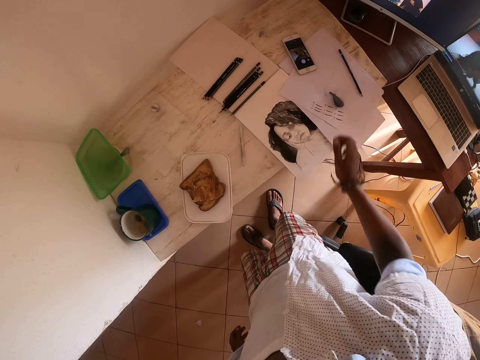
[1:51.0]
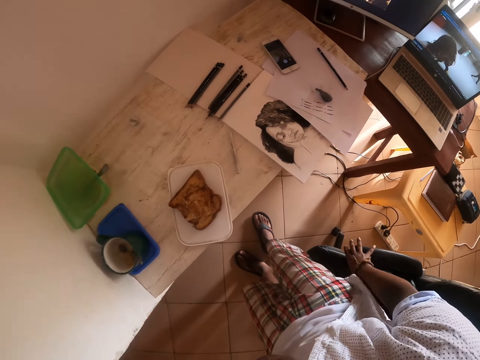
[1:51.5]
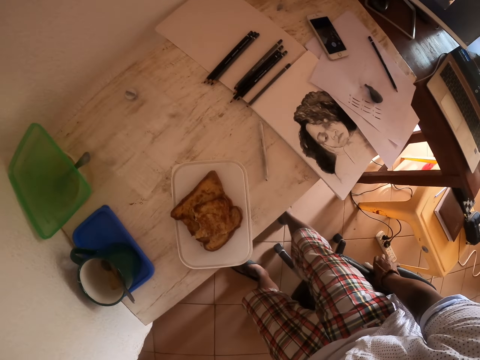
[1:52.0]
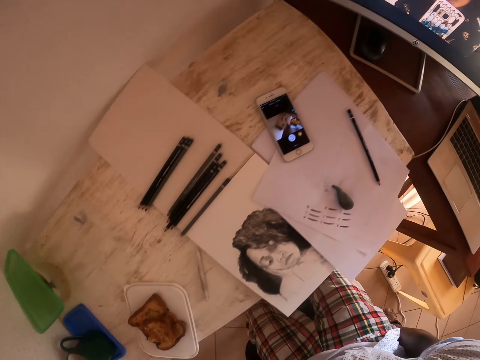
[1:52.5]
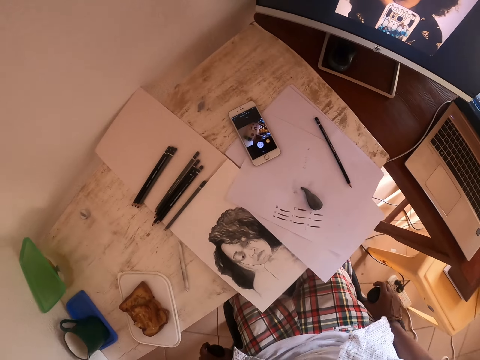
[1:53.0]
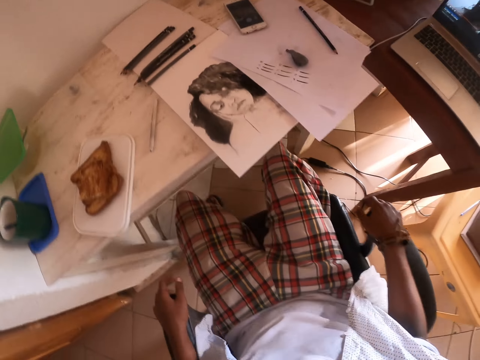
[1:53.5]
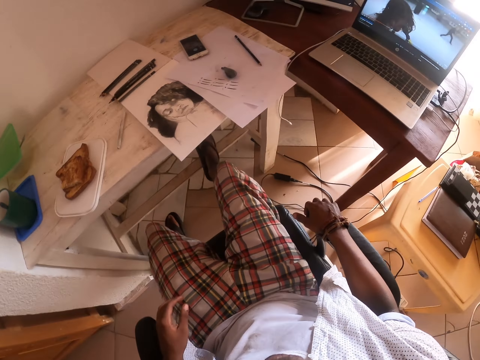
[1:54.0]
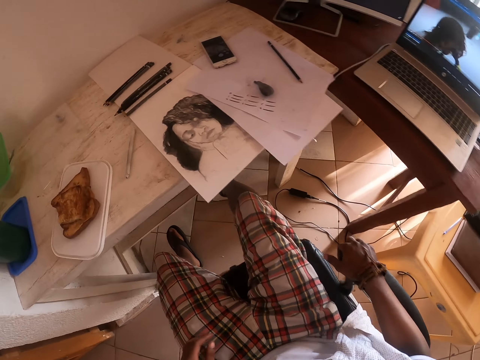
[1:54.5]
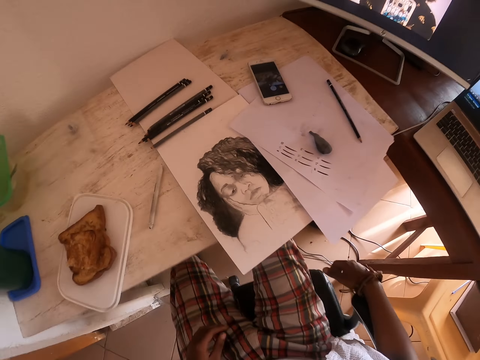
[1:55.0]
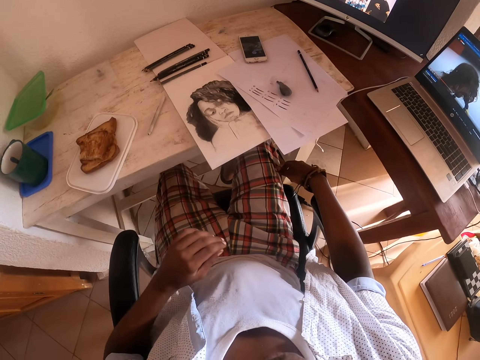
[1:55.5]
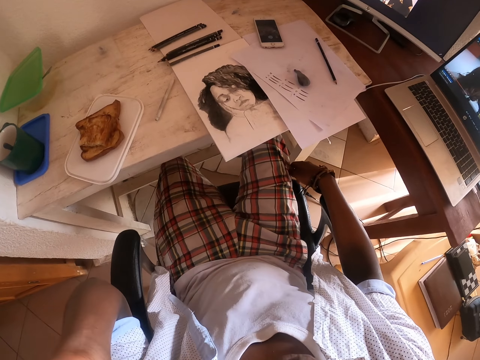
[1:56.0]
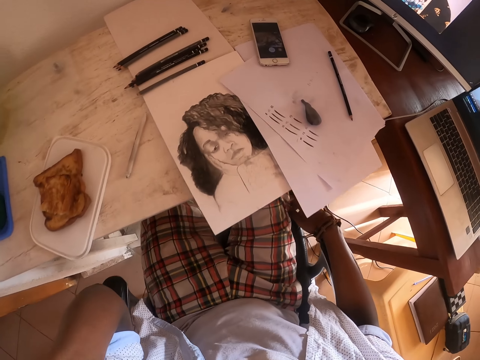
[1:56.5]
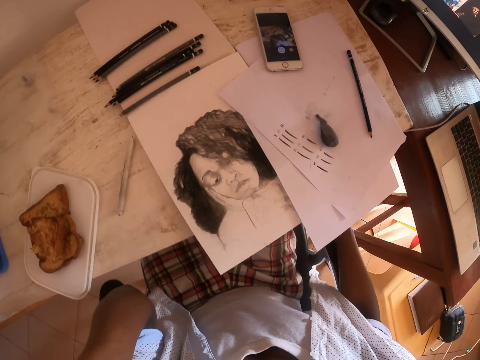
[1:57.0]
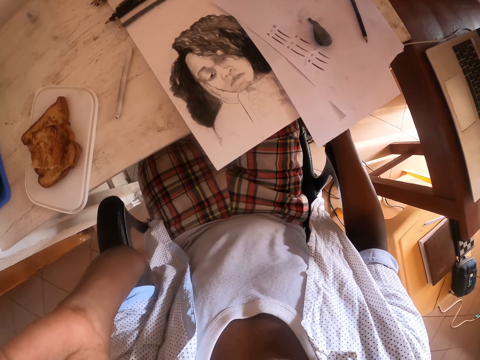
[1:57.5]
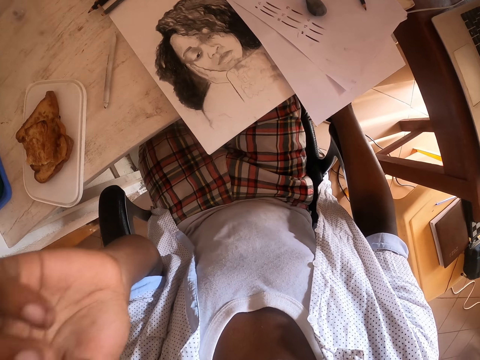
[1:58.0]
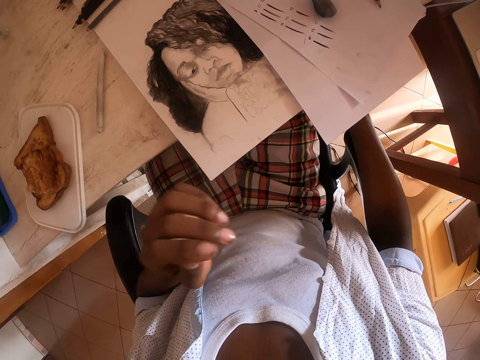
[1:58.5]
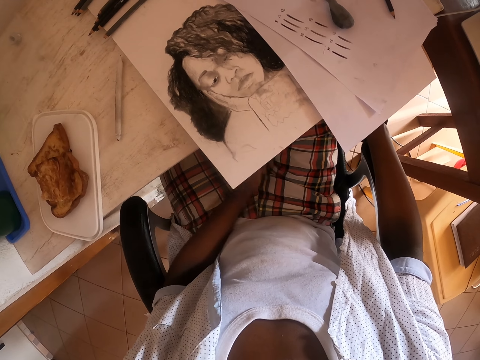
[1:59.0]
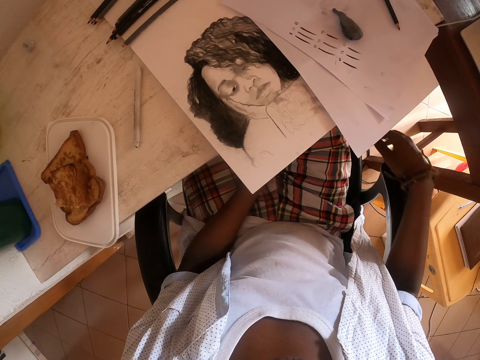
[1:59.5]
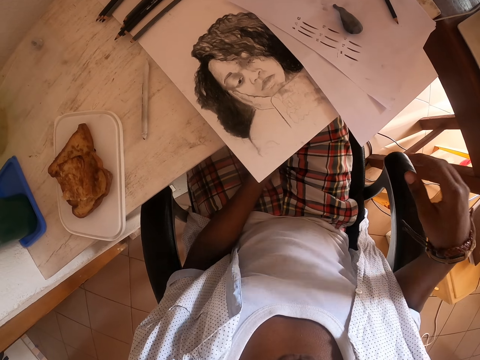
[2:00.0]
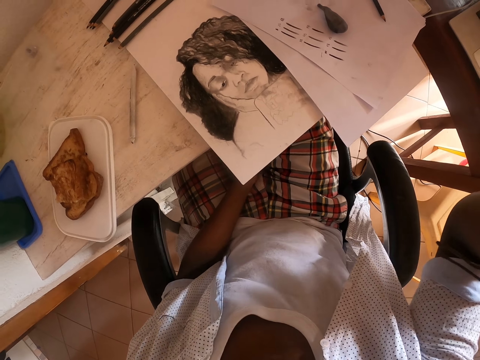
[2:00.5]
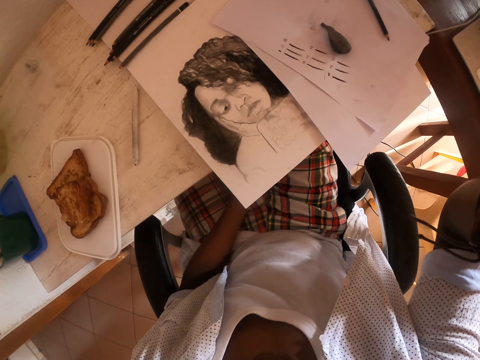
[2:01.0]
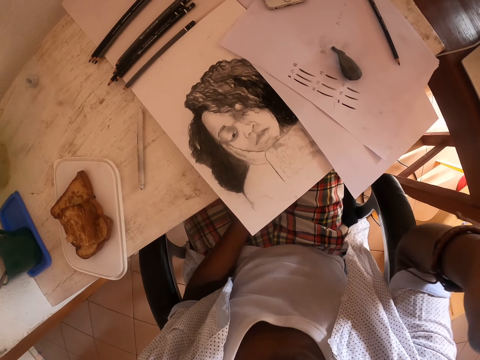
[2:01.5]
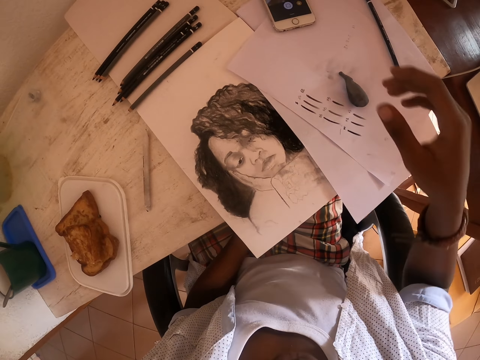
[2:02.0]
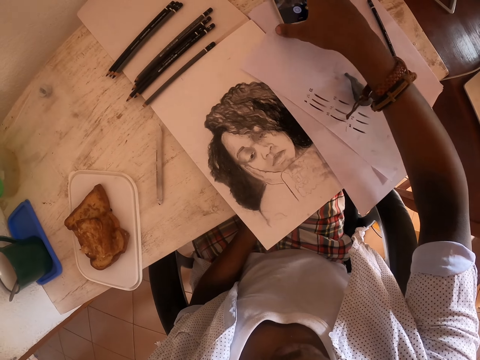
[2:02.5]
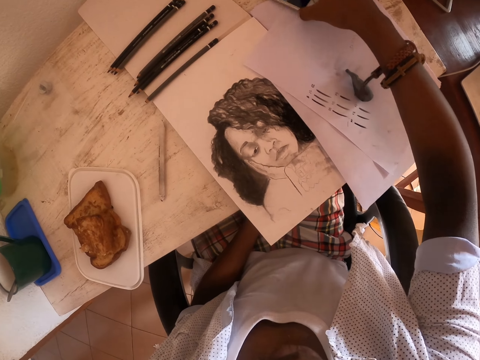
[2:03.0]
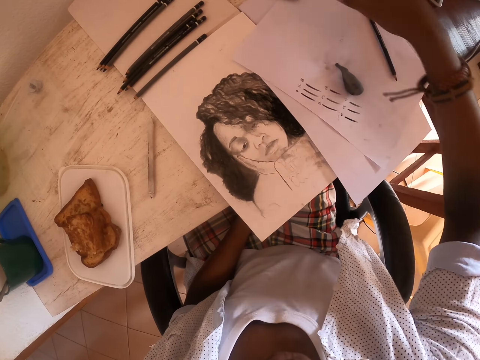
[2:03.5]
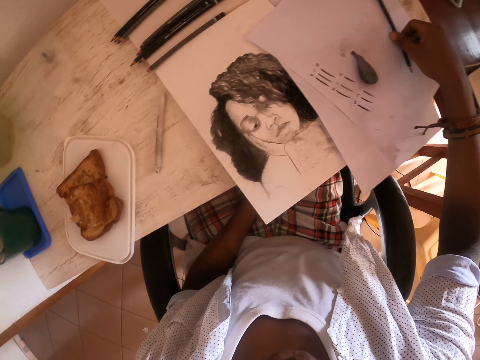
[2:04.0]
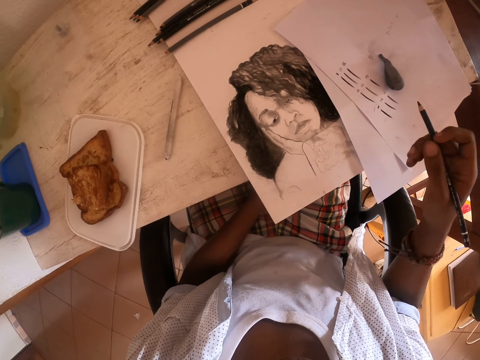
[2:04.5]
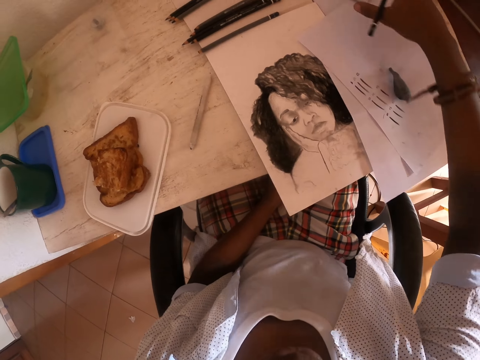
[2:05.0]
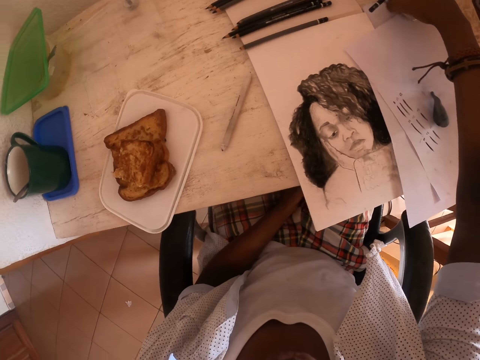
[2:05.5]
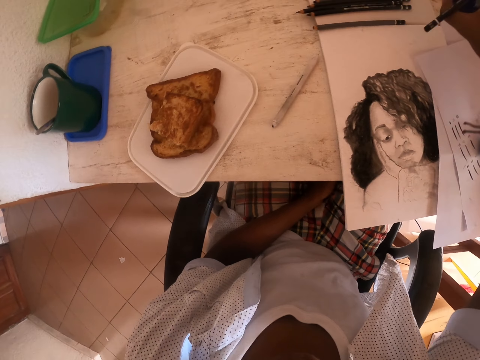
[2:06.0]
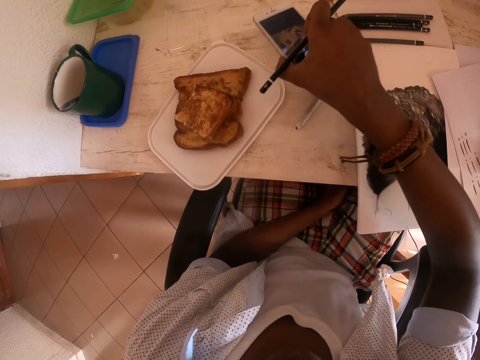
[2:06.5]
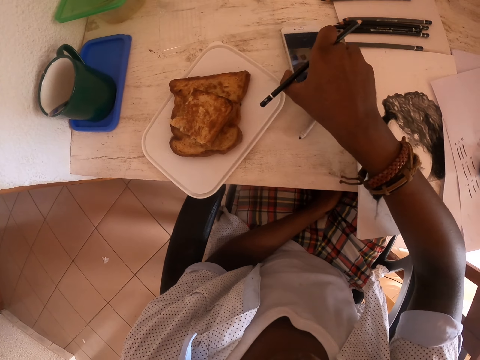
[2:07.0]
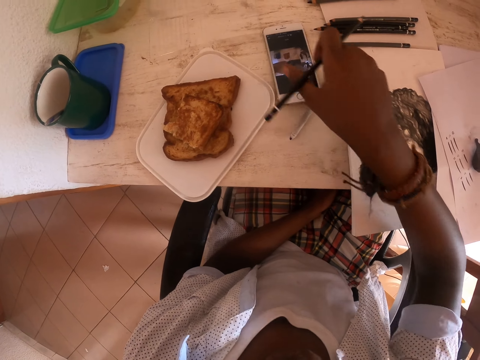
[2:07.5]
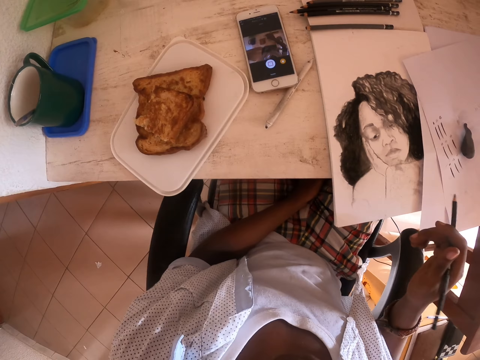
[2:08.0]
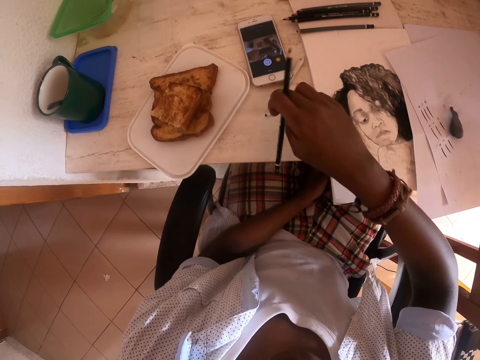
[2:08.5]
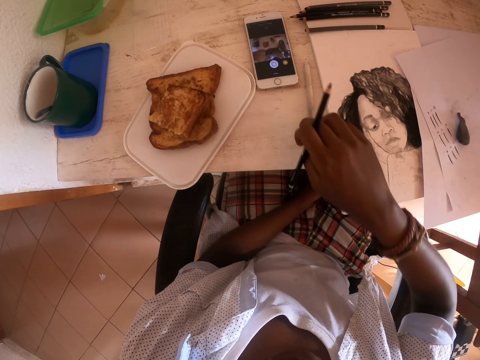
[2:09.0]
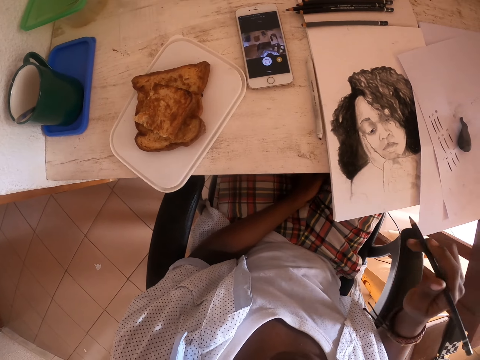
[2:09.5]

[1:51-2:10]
The camera wearer puts a phone down. They sit on a chair. They put a hand on the head. They move the phone from the counter. They take the pencil. They move the phone on the counter.

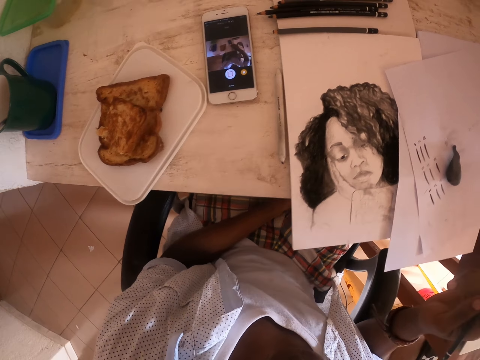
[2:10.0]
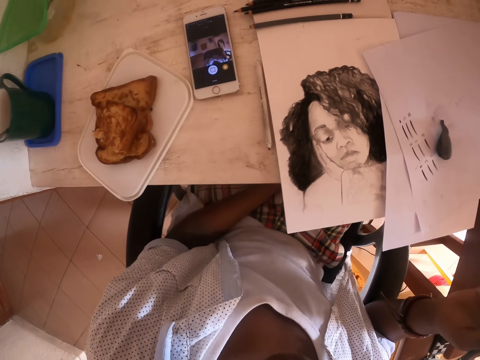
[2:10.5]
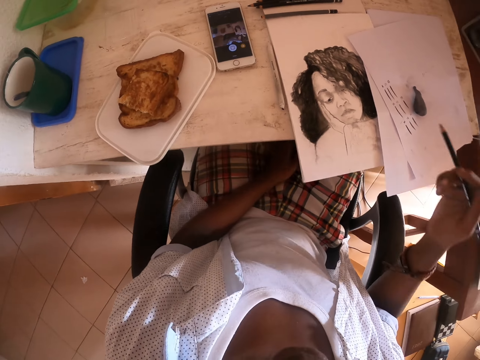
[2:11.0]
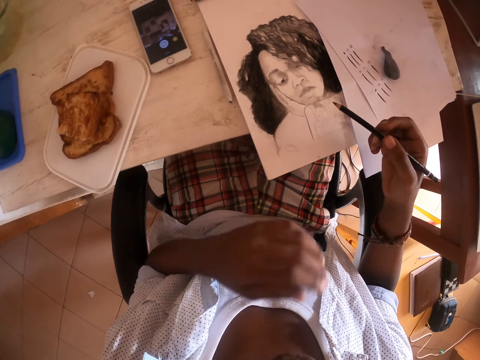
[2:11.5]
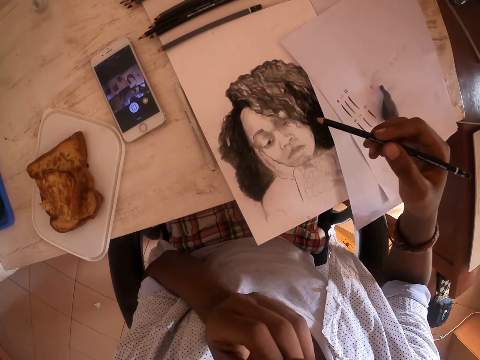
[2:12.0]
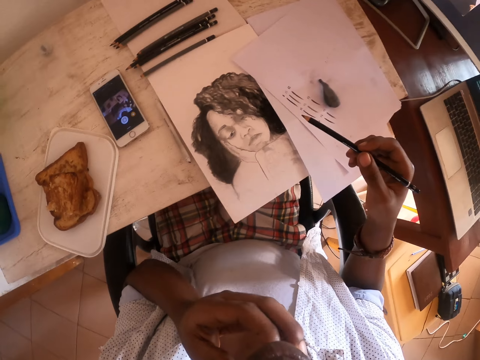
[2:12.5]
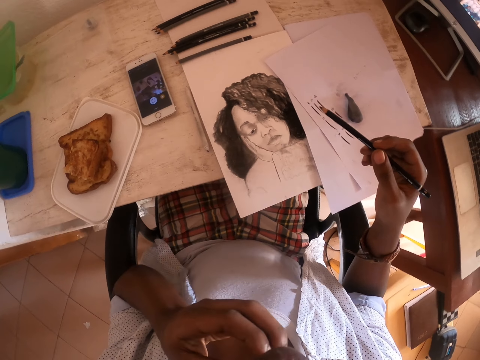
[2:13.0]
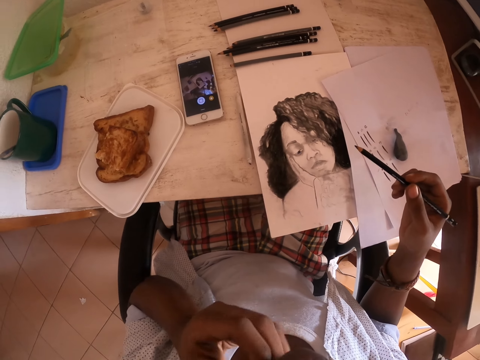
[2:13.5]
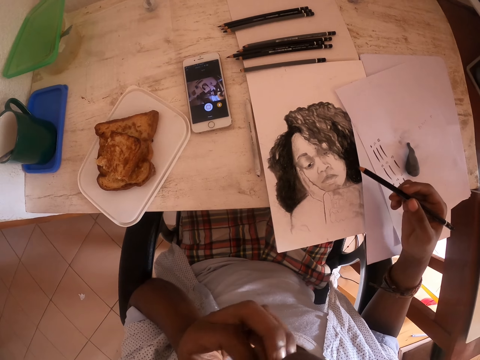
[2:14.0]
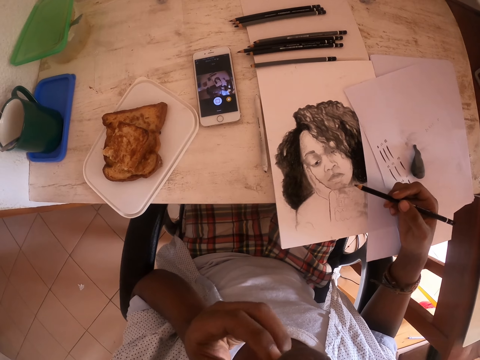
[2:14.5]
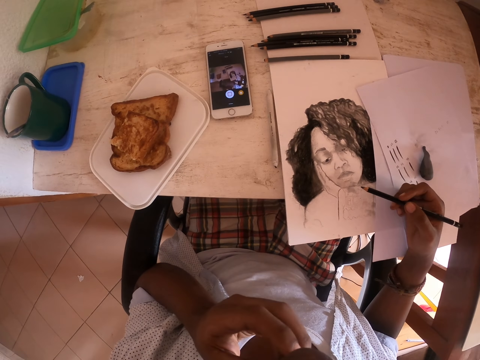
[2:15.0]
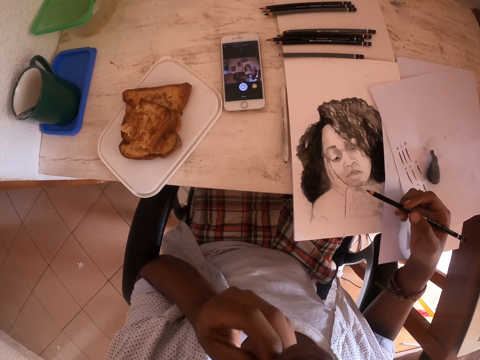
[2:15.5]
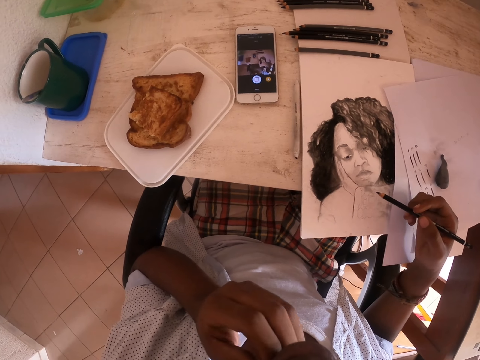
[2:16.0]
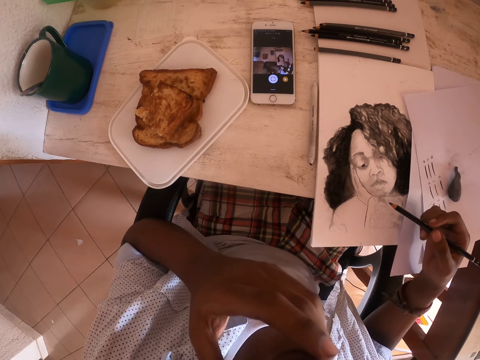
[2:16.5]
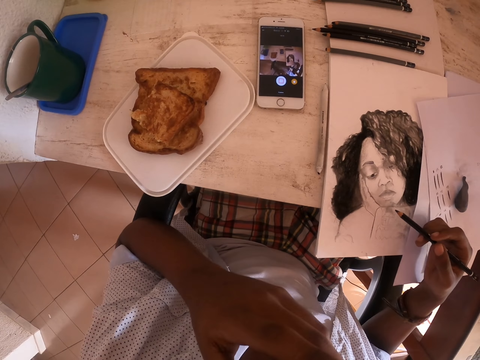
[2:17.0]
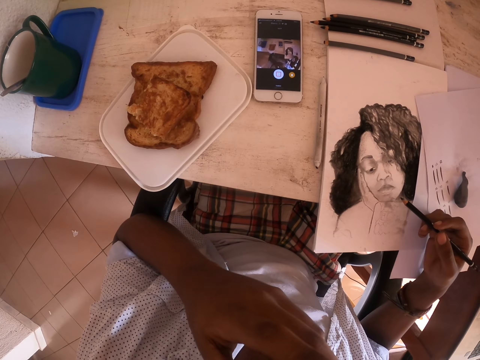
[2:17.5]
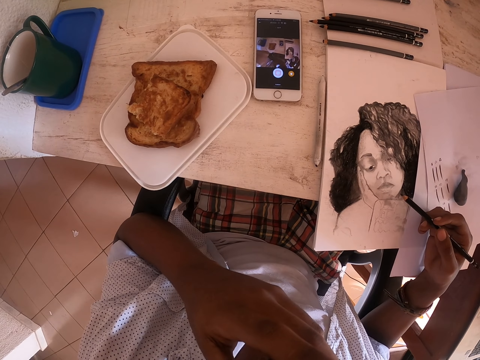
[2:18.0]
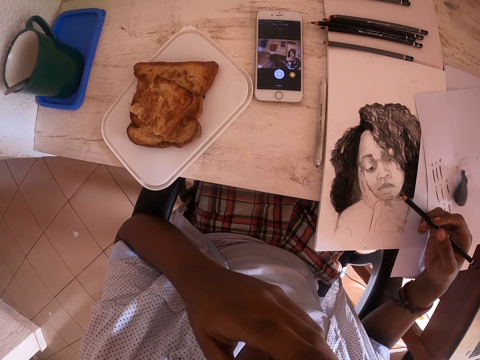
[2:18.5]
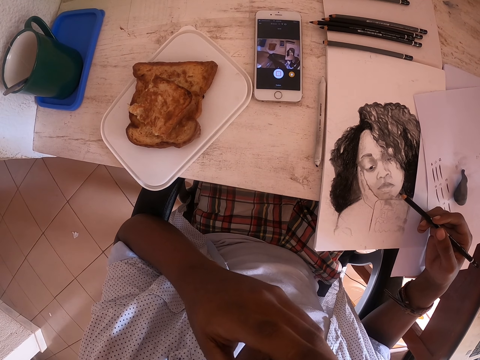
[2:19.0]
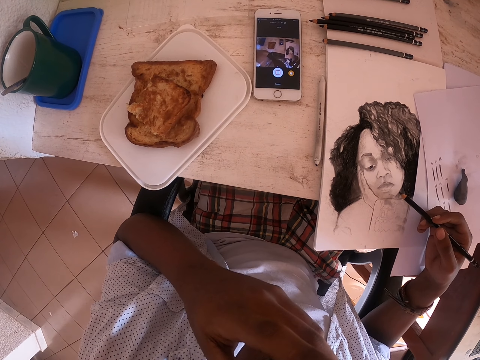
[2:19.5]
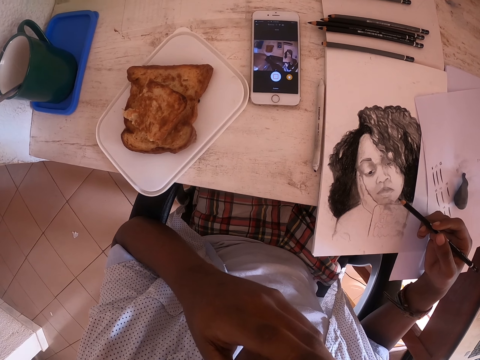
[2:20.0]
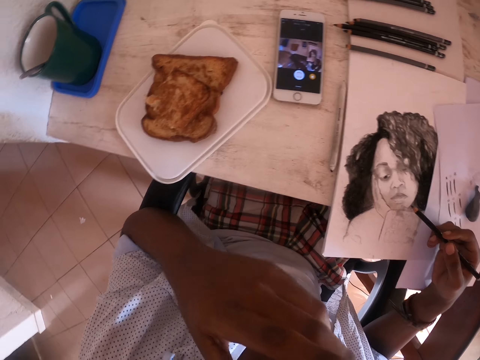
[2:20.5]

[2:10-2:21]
The camera wearer rubs his face. He scratches his chin. He draws.
